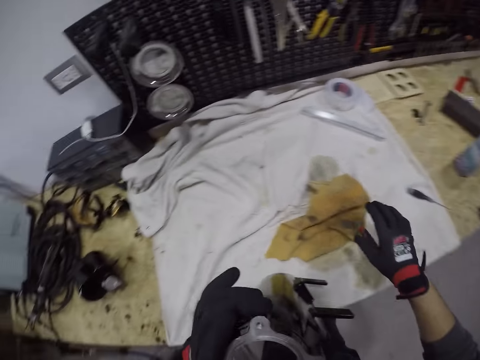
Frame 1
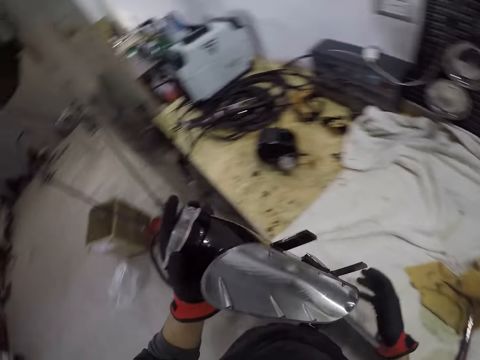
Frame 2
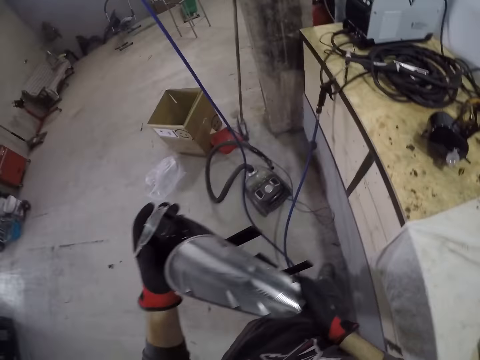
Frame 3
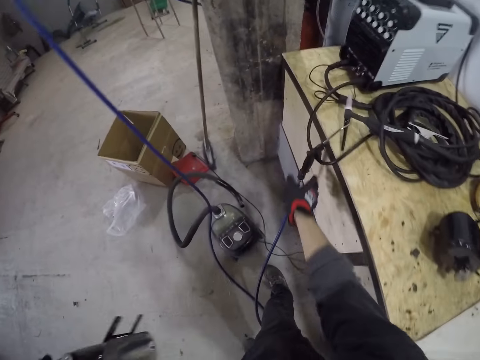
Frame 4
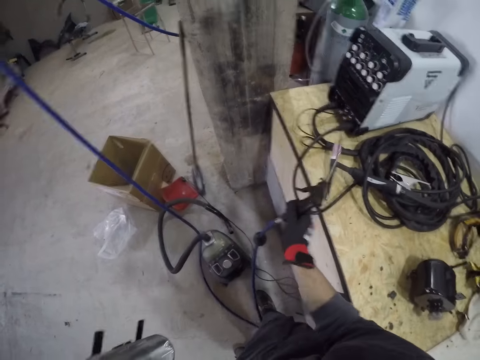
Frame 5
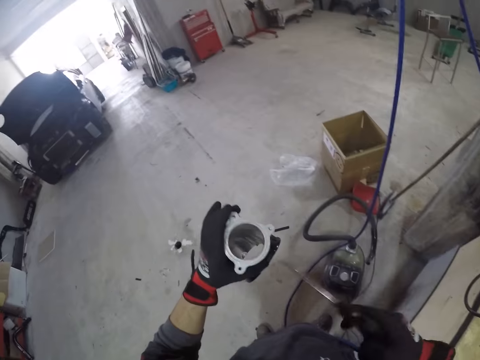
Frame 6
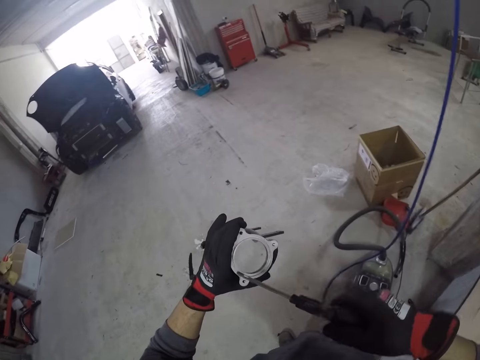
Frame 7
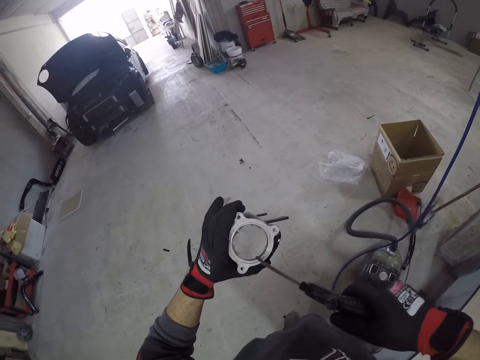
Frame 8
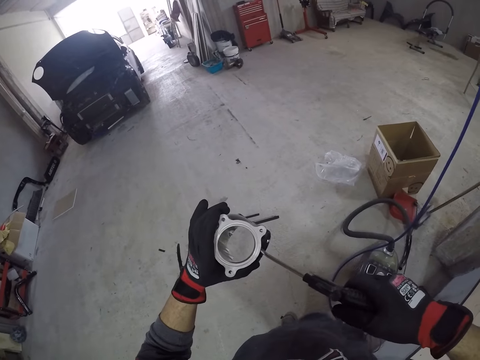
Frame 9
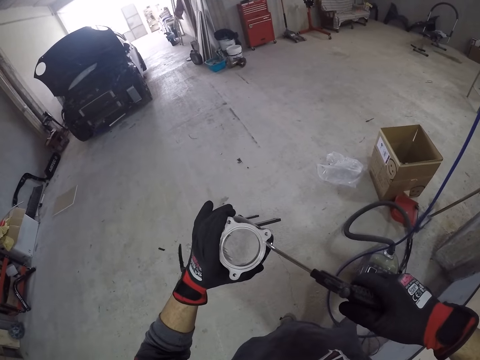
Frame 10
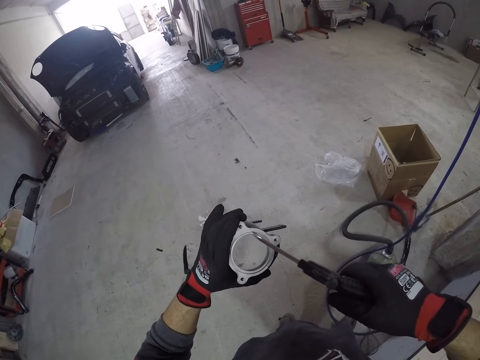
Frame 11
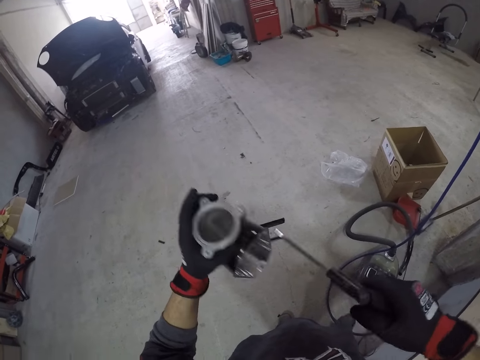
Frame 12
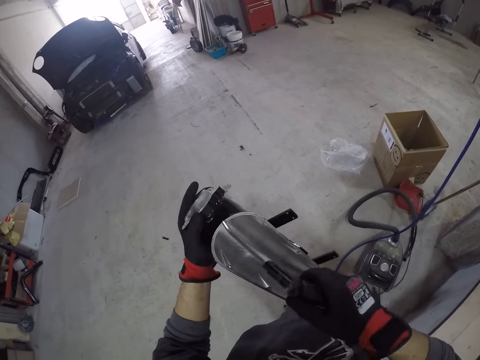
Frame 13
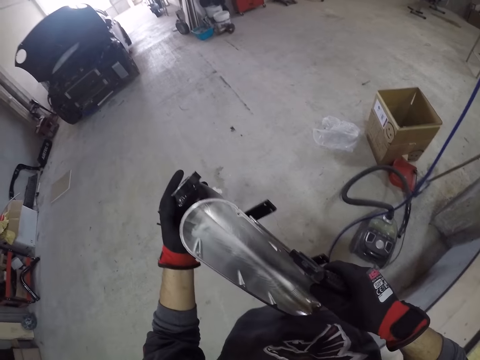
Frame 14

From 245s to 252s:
The camera wearer drops the workshop knife on the table with his gloved right hand. He picks up a blow gun on the workshop table with his gloved right hand. He blows the headlight case in his gloved left hand with the blow gun in his right hand.

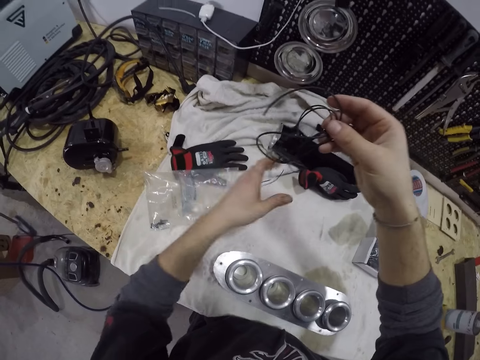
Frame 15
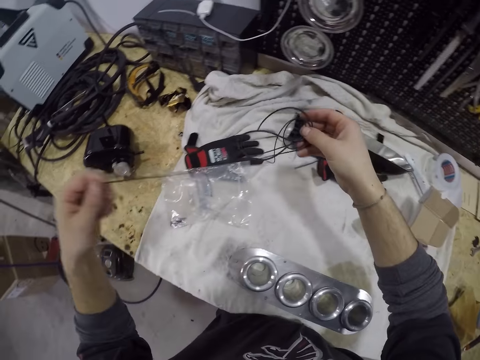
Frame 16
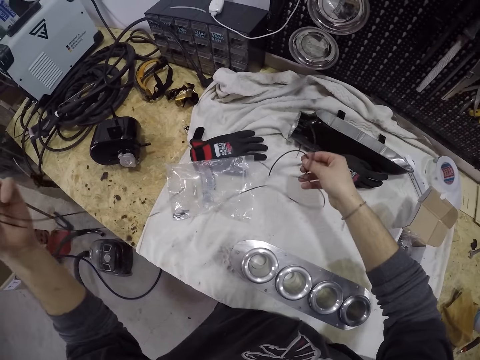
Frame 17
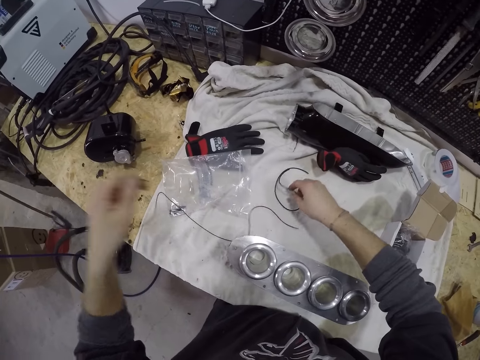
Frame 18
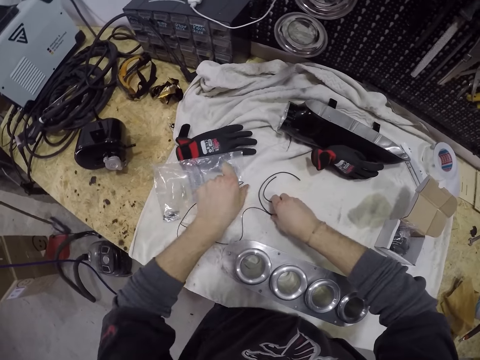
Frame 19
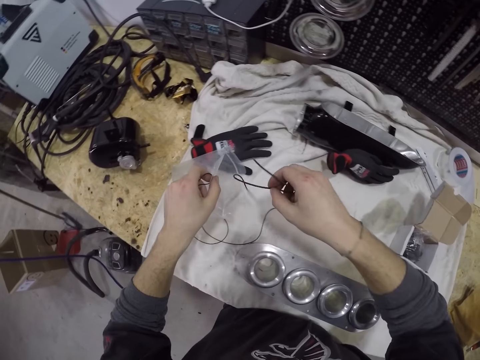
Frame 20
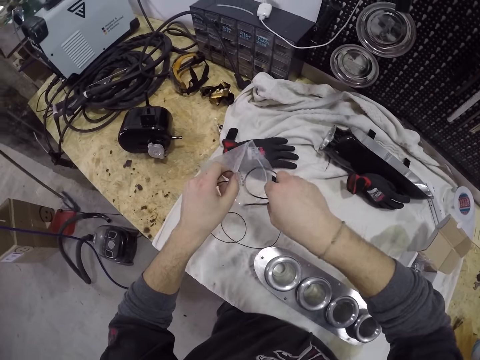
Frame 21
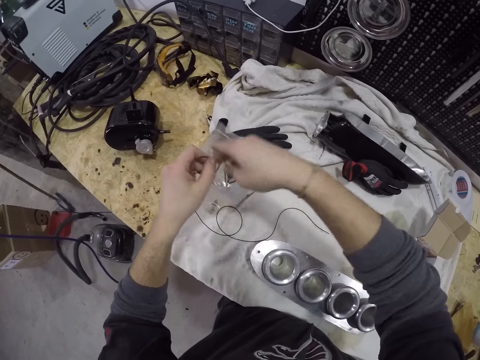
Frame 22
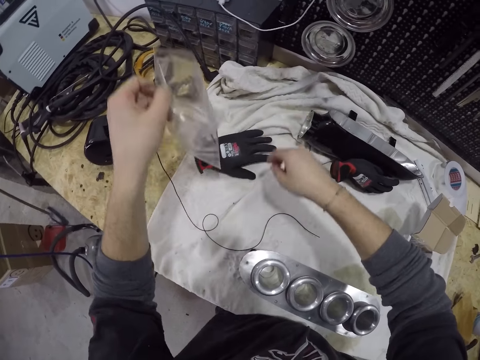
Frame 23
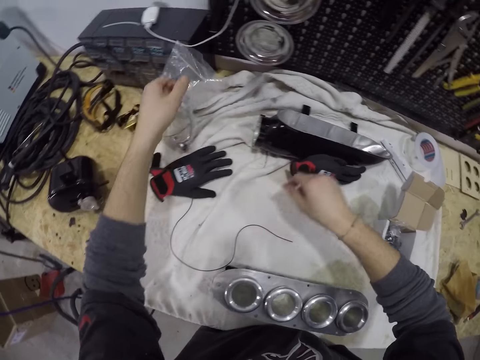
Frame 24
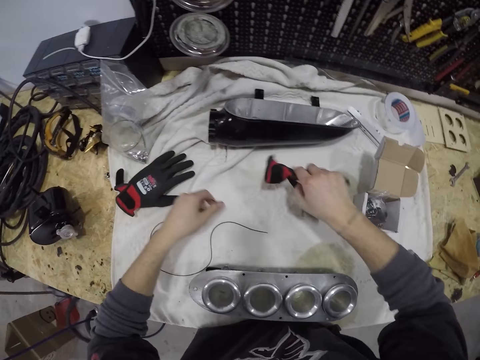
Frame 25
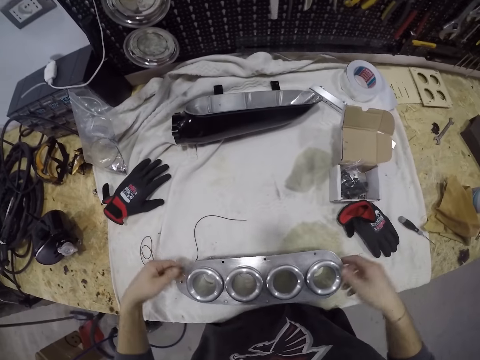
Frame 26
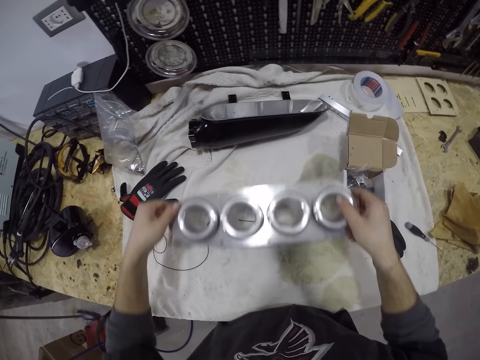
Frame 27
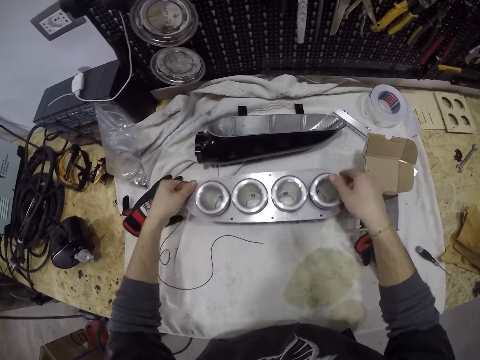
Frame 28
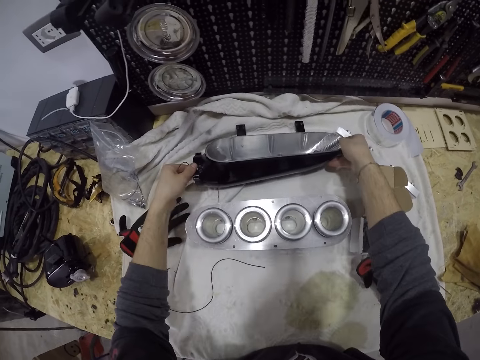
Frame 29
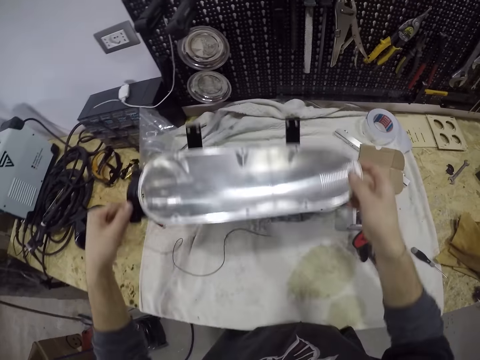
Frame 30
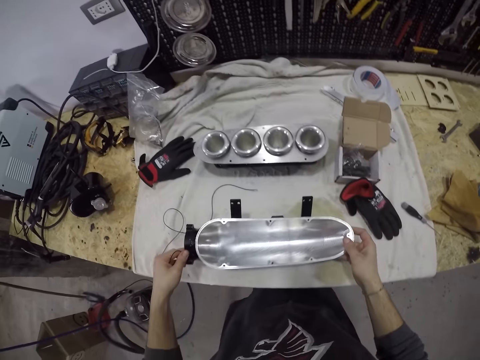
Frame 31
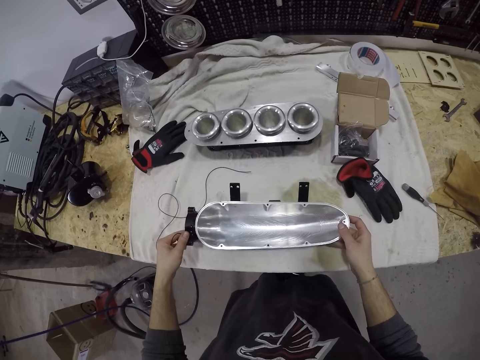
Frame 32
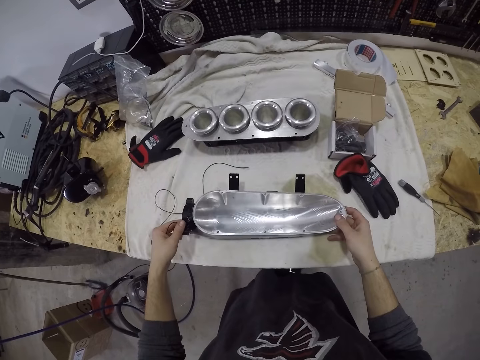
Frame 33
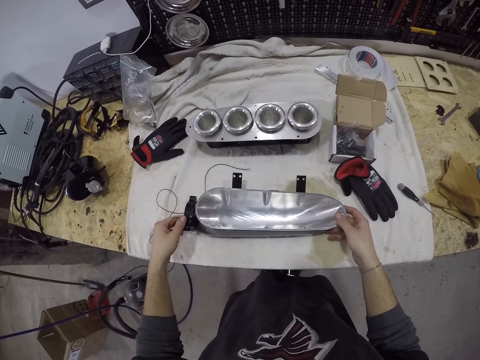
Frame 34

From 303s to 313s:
The camera wearer drops the nylon bag on the cloth on the table with his left hand. He adjusts a cable. He picks up the nylon bag. He puts the wire into the nylon bag with his right hand. He drops the nylon bag on the cloth on the table with his left hand. He picks up the glove from the cloth on the table with his right hand and drops the glove on the cloth on the table with his right hand. He picks up the cylinder head from the cloth on the table with his hands and drops the cylinder head on the cloth on the table with his hands. He picks up the small basin or headlight on the cloth on the table with his hands and drops the small basin on the cloth on the table with his hands.

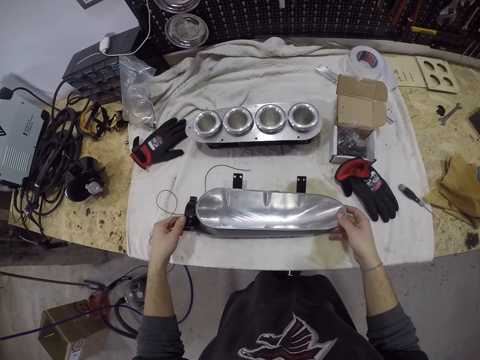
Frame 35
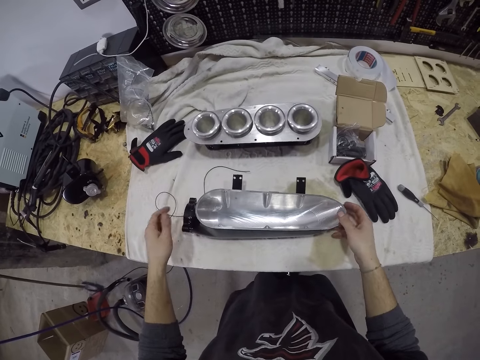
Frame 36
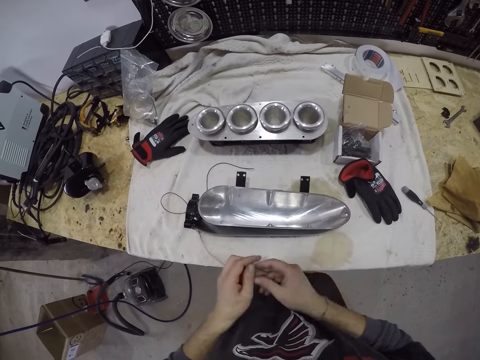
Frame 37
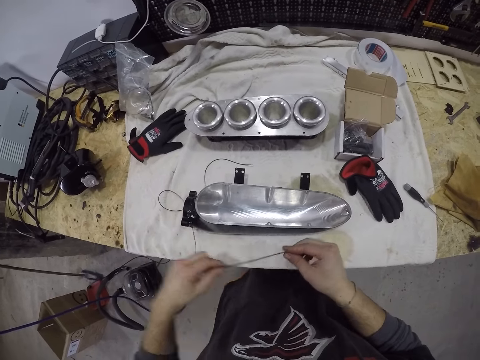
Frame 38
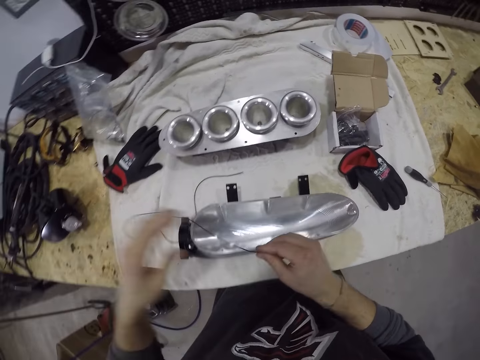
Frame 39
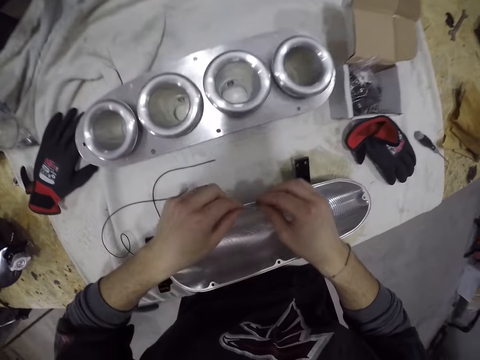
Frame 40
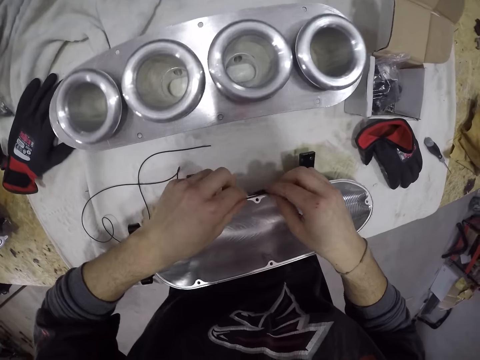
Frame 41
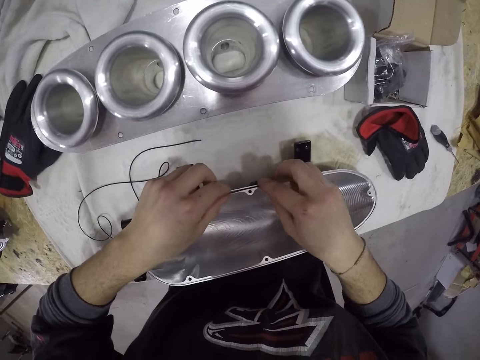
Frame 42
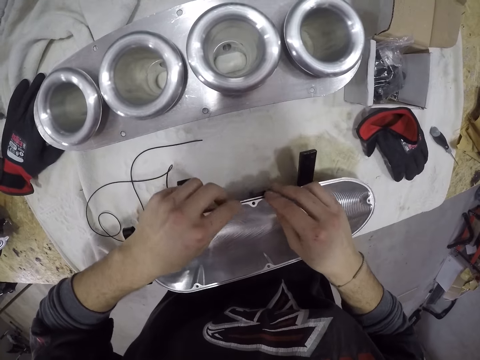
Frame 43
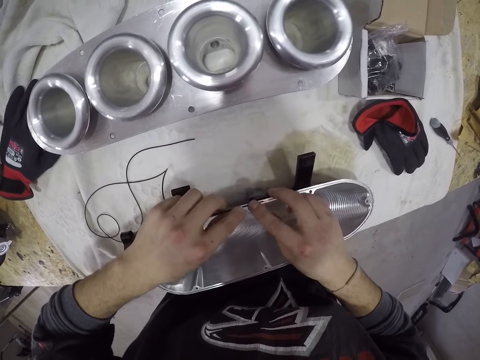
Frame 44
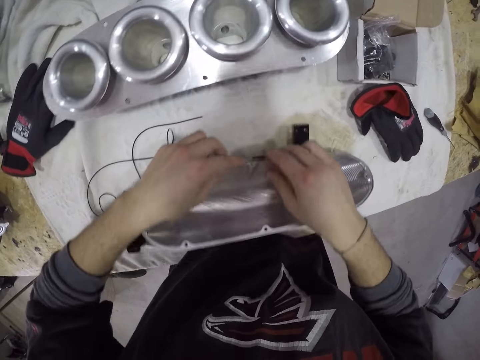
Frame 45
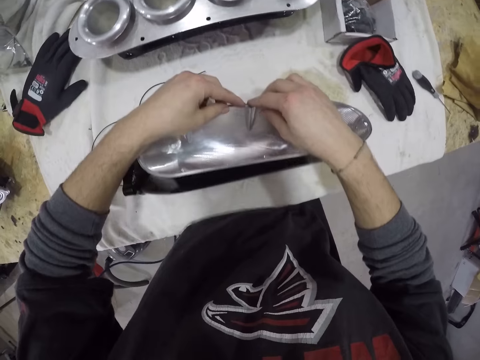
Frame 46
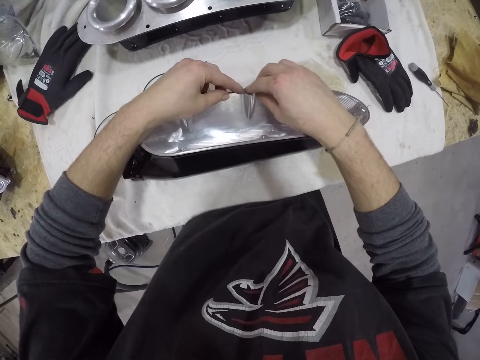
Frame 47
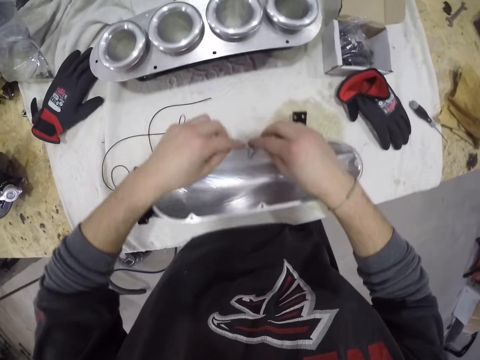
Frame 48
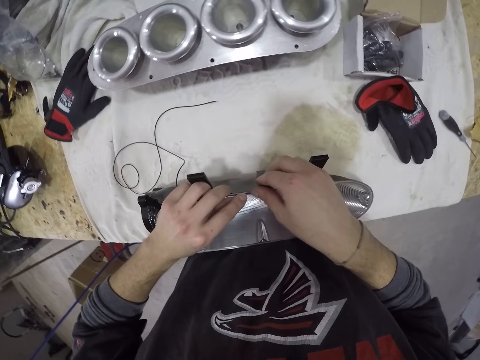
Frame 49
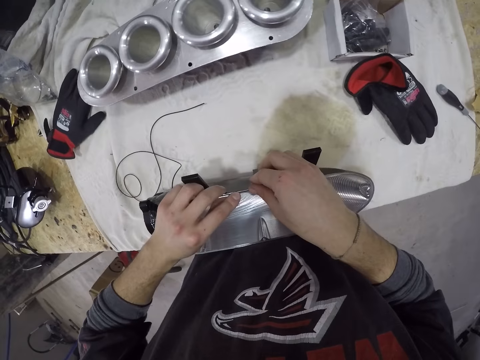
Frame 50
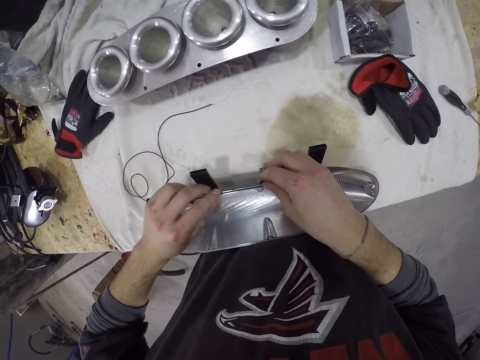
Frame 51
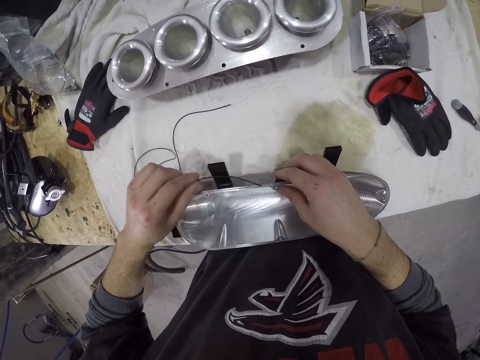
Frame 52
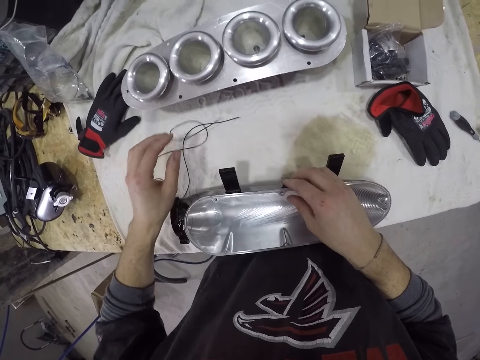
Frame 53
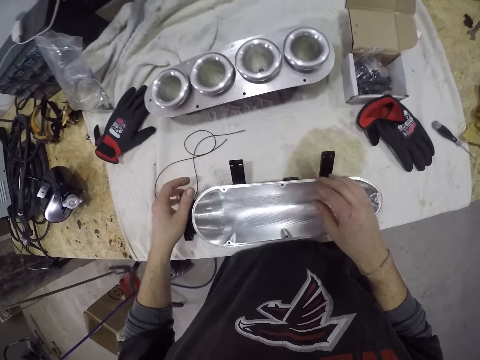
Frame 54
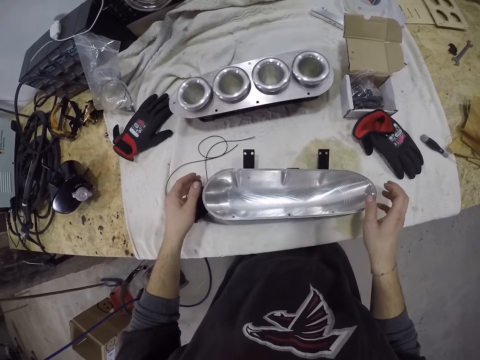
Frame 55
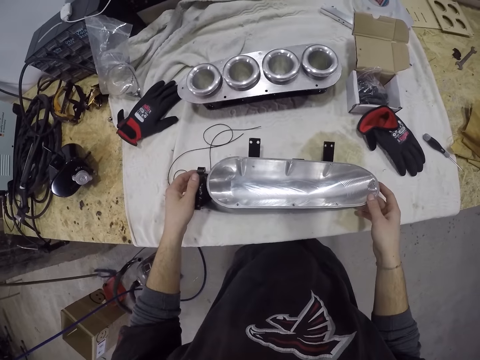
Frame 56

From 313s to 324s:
The camera wearer adjusts a cable. He places the wire on the small basin with his hands. He removes the cable from the headlight. He drops the wire on the cloth on the table with his left hand. He views the headlight.
